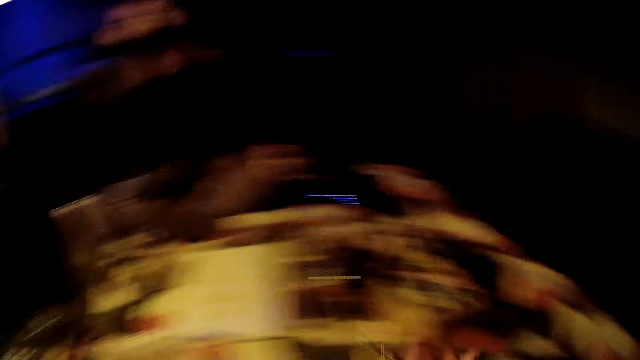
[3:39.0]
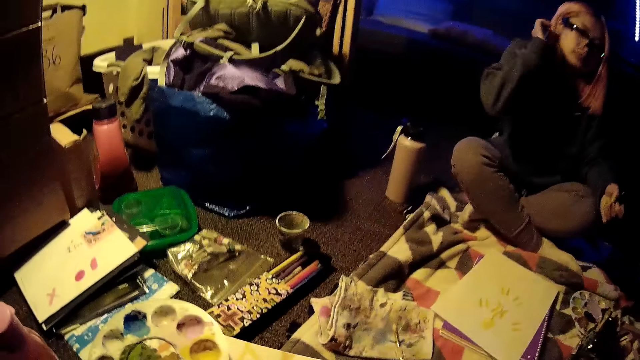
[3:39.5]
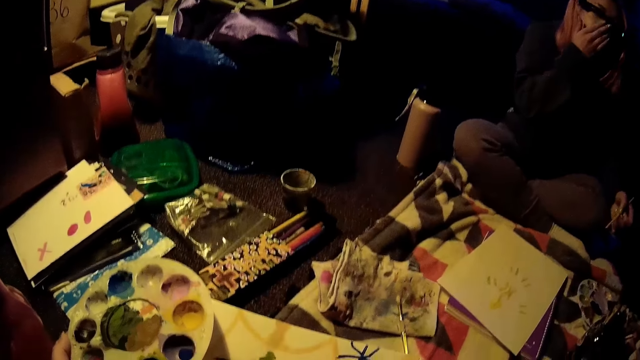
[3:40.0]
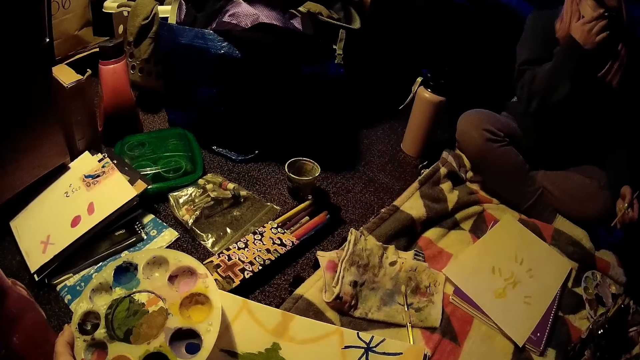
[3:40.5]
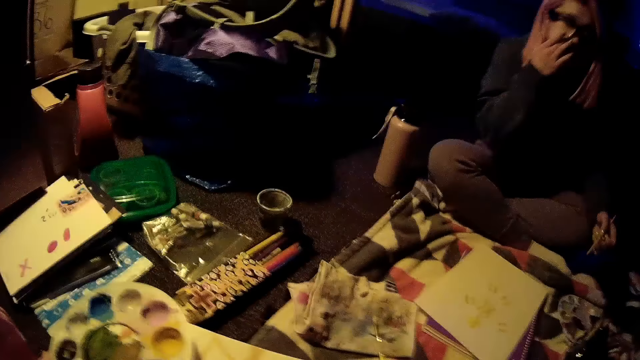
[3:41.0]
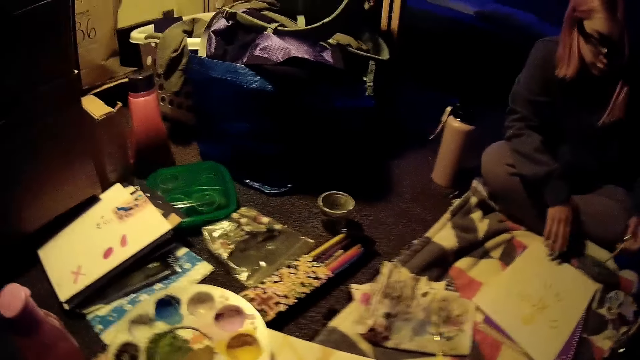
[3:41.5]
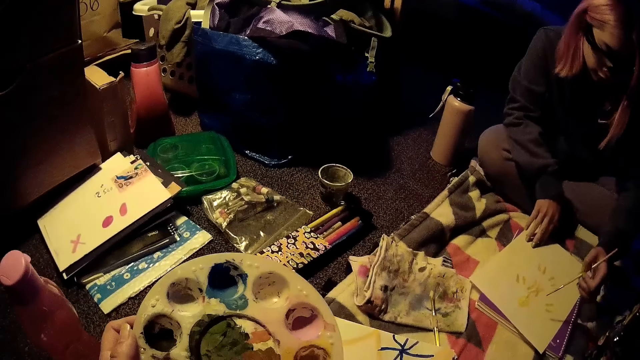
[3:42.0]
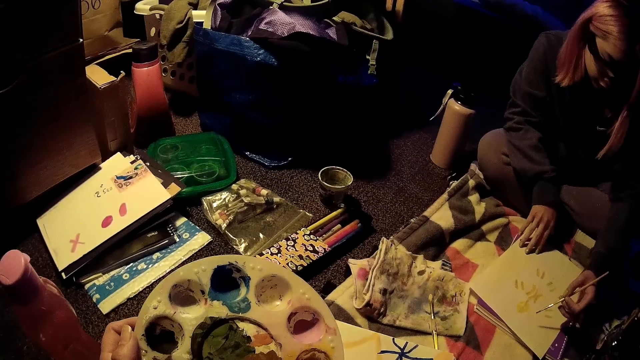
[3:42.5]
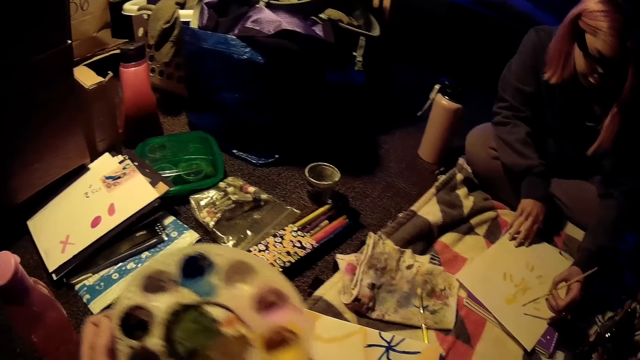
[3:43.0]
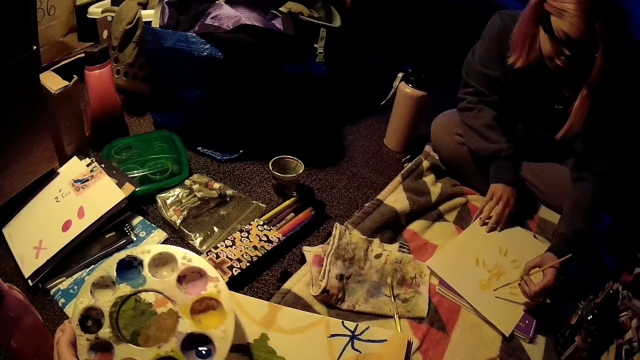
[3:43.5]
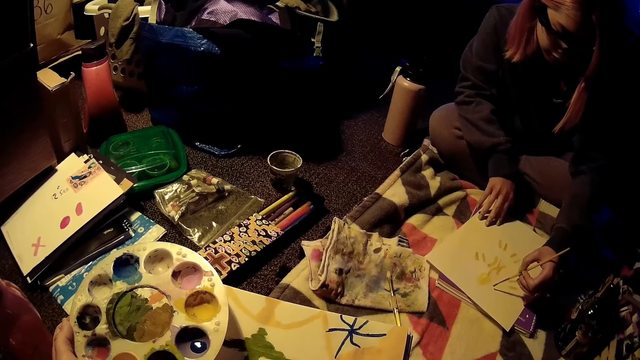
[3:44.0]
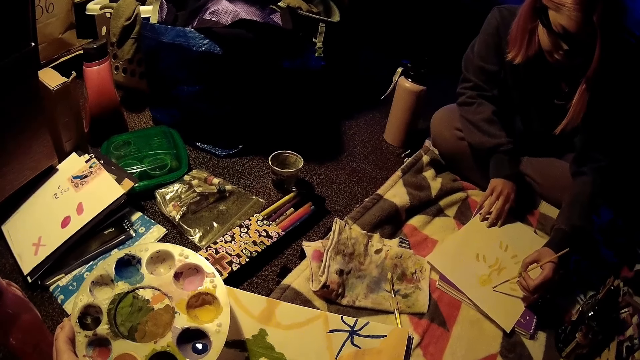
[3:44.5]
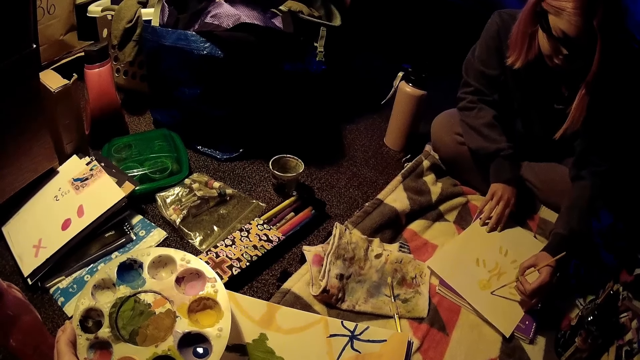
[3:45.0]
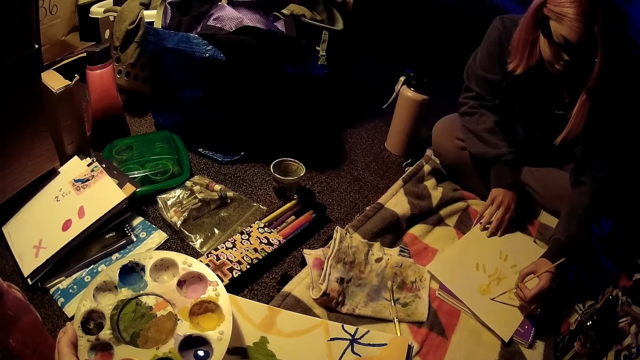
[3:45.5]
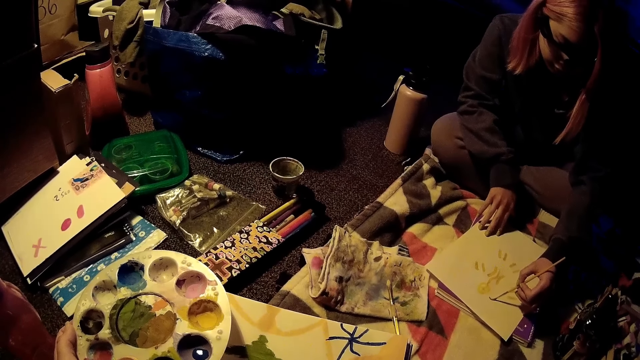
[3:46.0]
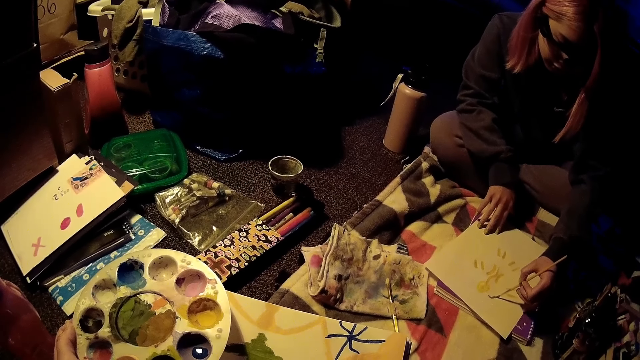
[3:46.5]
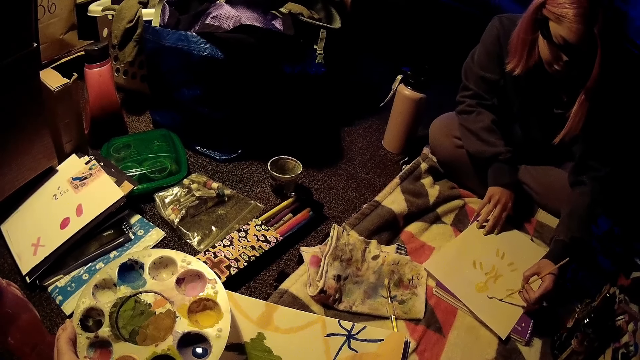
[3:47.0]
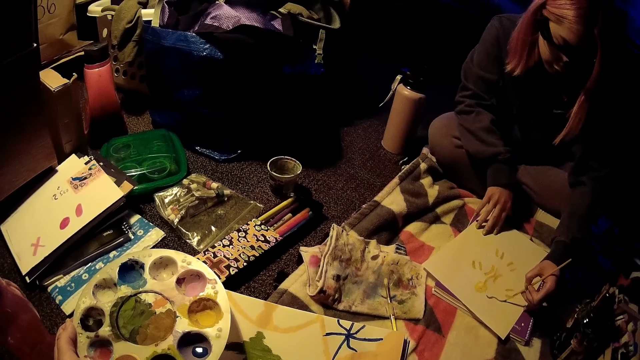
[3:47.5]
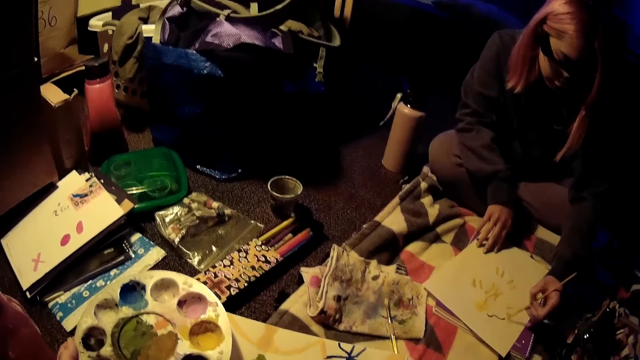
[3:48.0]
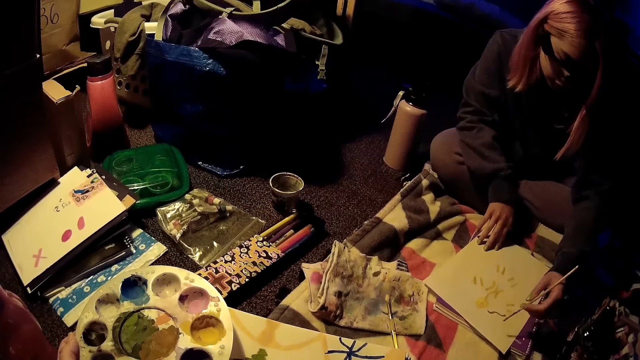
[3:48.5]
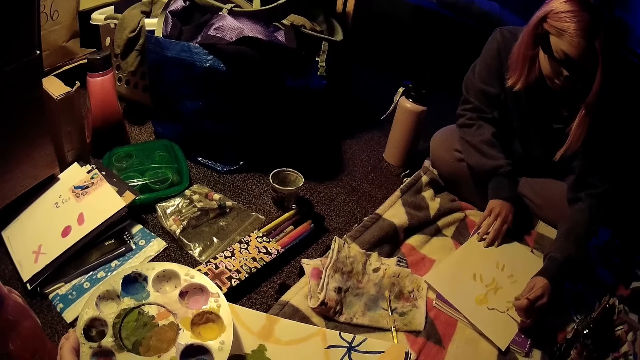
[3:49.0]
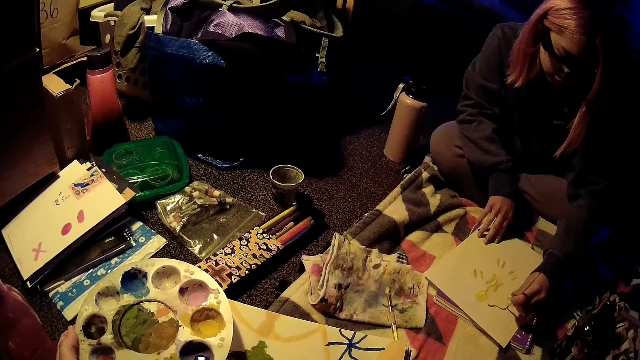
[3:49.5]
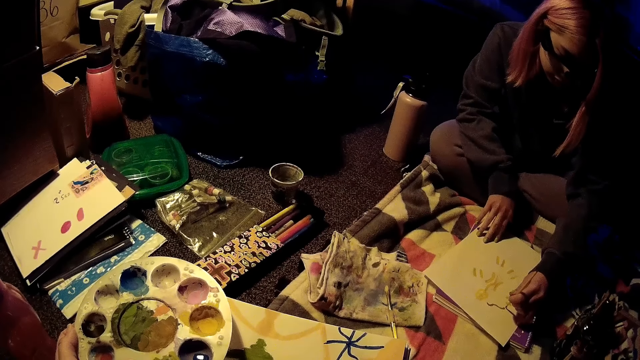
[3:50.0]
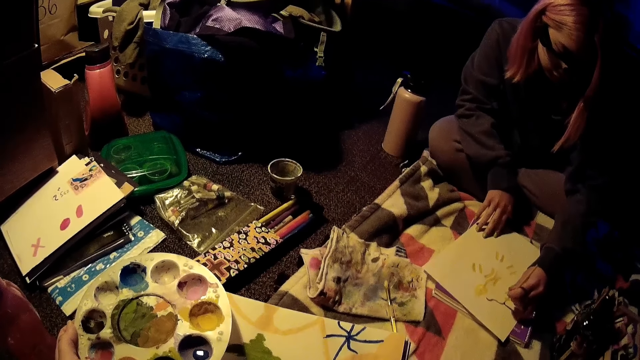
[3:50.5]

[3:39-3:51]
The camera wearer talks in the room. A woman draws on the drawing sheet with the brush in her left hand. The camera wearer draws on the paper.

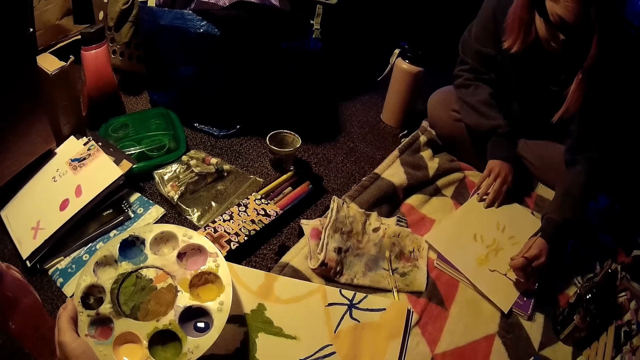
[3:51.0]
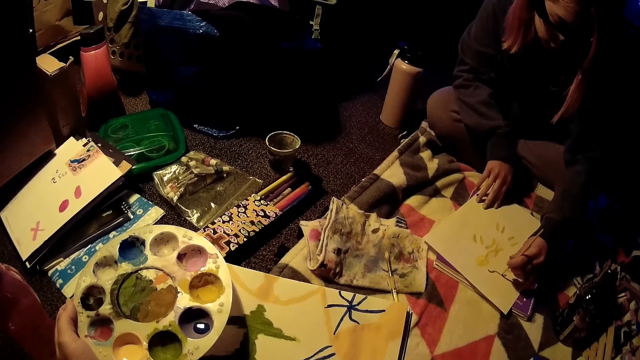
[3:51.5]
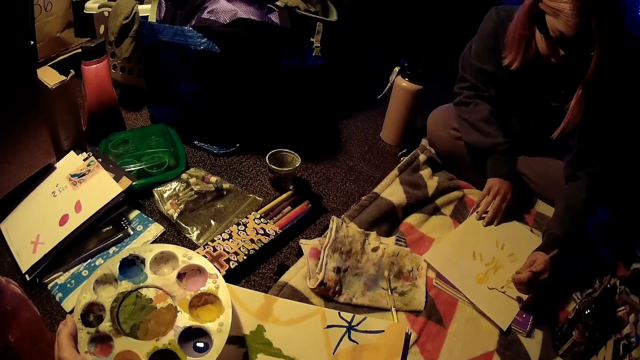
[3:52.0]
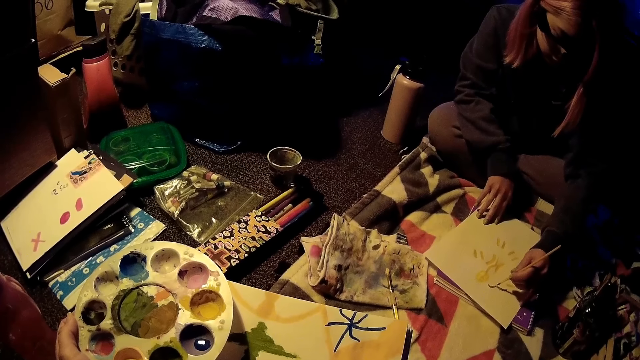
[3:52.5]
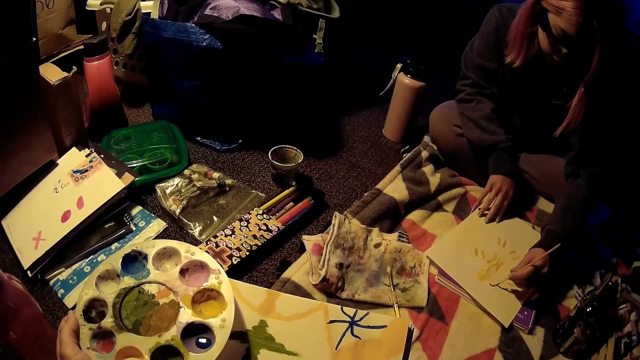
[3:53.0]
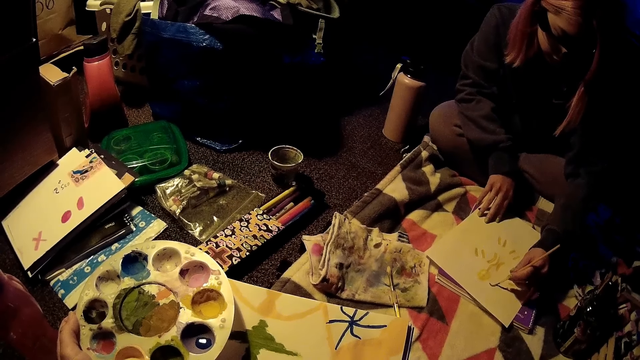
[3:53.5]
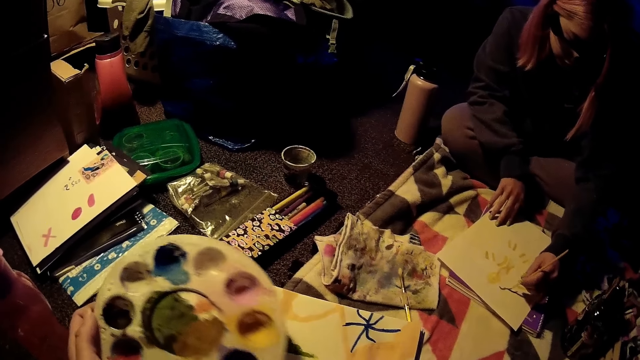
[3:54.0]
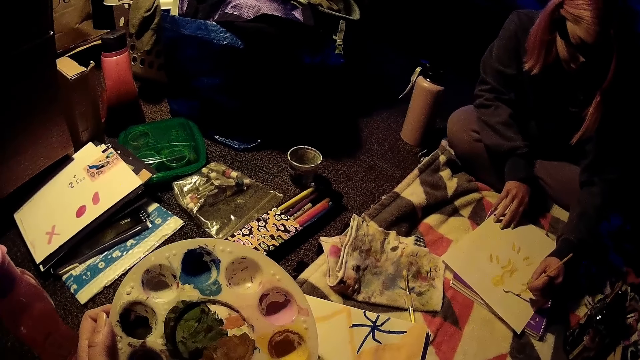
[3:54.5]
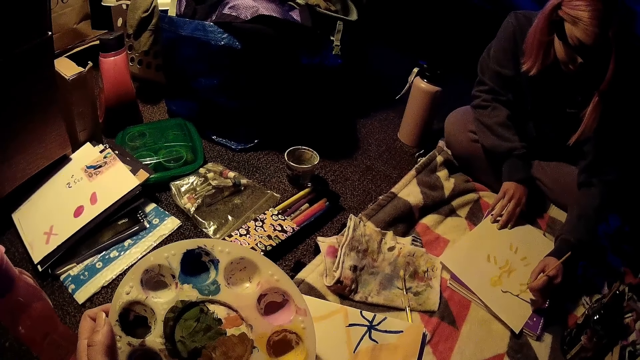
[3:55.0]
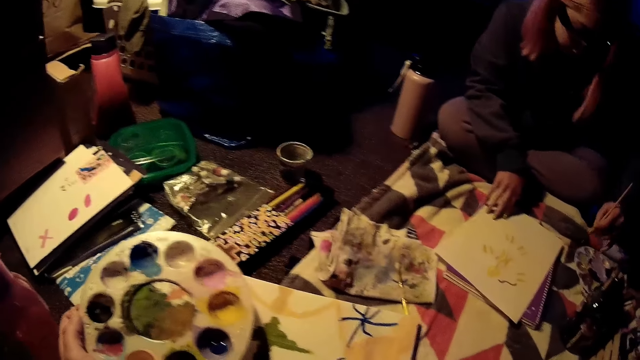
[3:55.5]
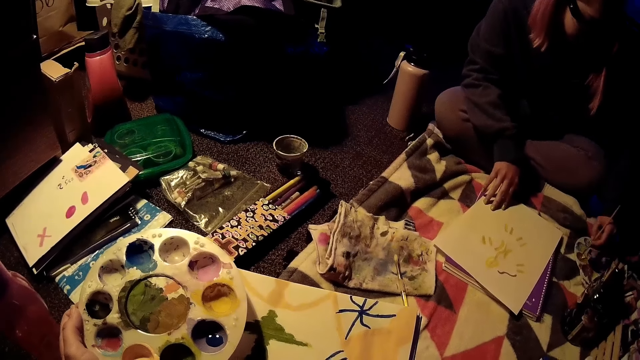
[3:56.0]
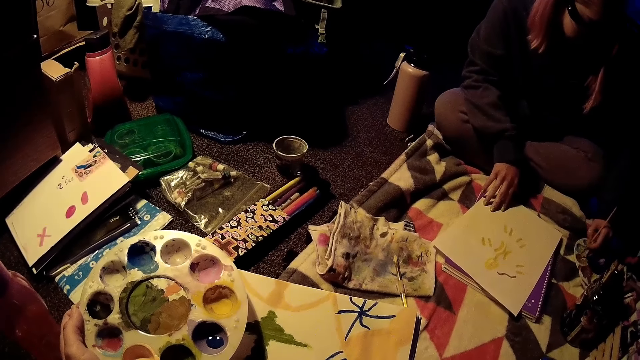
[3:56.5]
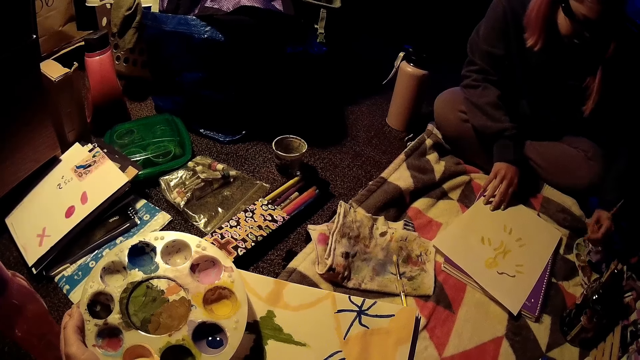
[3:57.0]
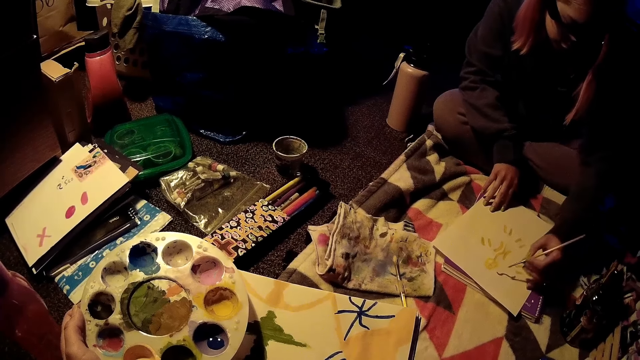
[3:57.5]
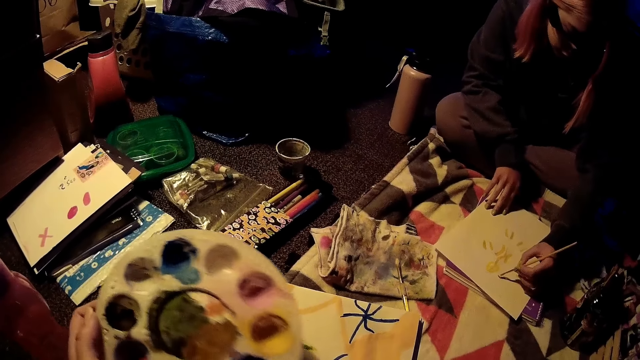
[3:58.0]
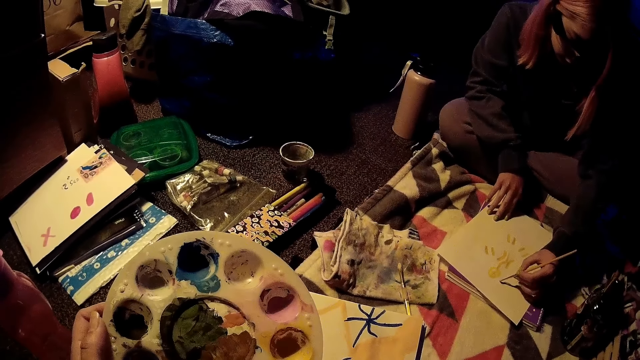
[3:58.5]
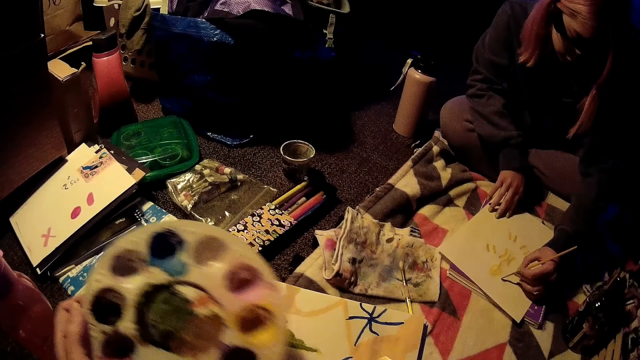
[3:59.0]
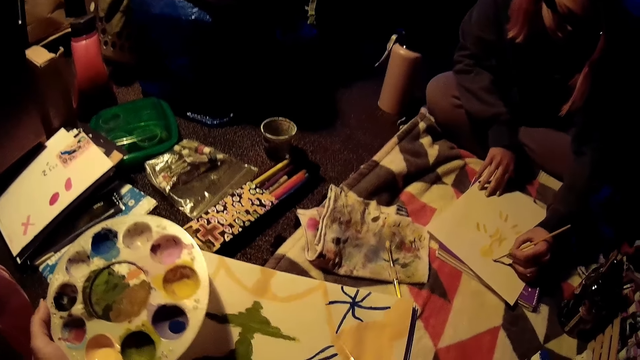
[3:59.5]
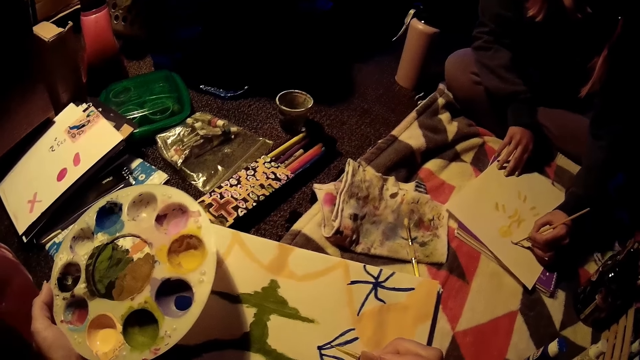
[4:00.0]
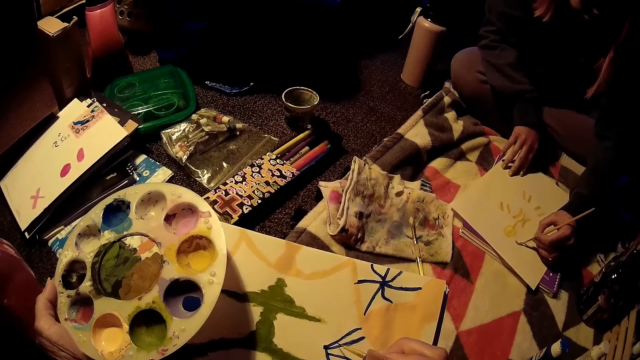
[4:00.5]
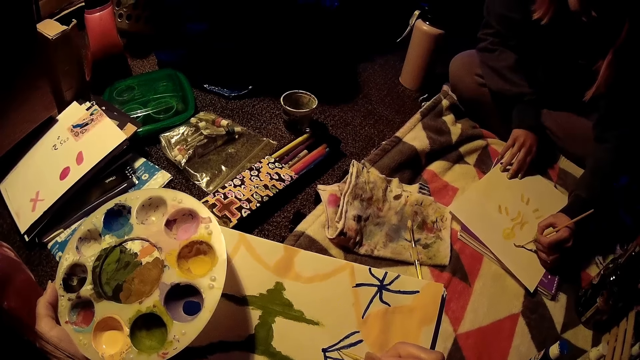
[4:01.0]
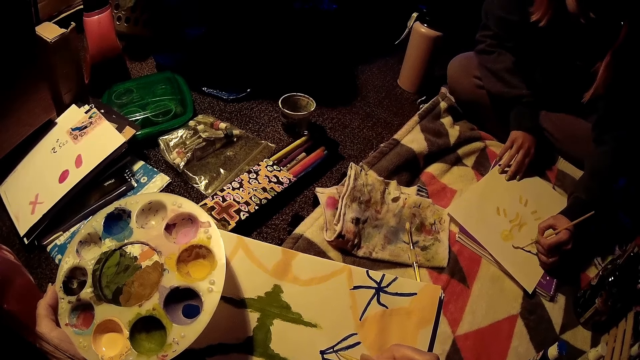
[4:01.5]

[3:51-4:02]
The camera wearer dips the paintbrush in the paint. A woman inserts the brush in her left hand into the paint palette on the floor and draws on the drawing sheet with the brush in her left hand. The camera wearer draws on the drawing sheet with the brush in her right hand.
